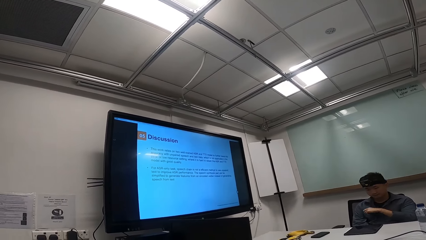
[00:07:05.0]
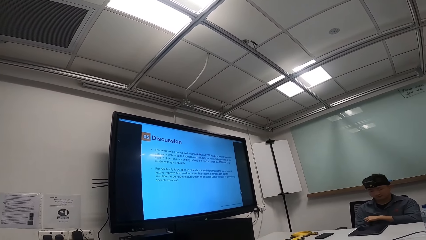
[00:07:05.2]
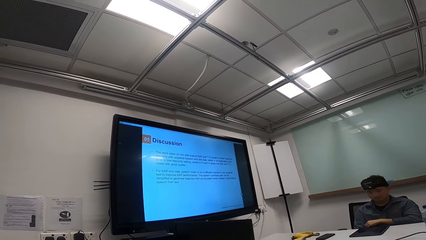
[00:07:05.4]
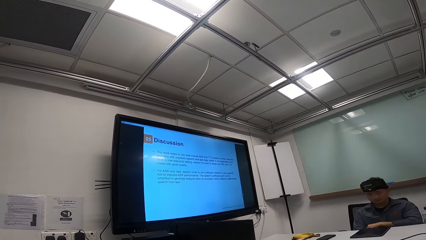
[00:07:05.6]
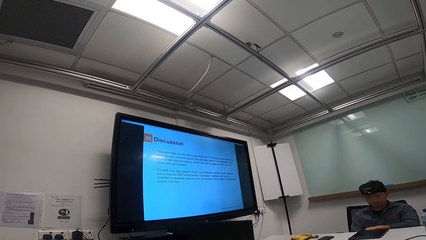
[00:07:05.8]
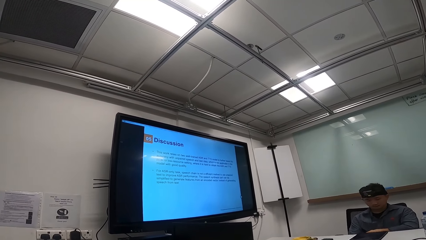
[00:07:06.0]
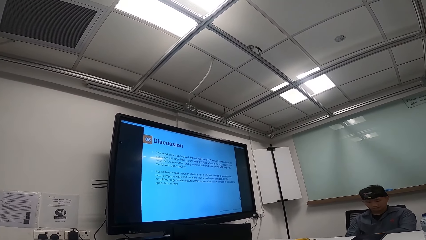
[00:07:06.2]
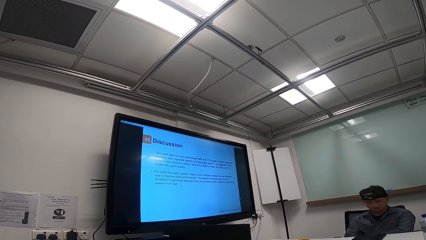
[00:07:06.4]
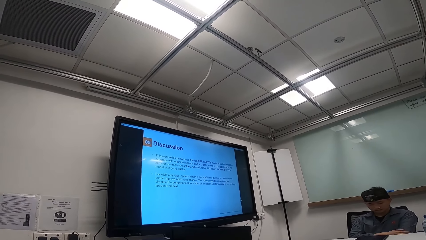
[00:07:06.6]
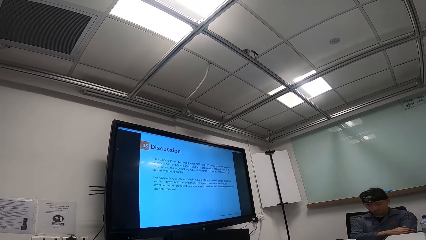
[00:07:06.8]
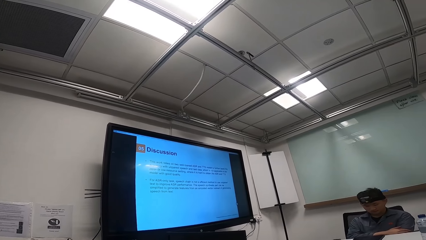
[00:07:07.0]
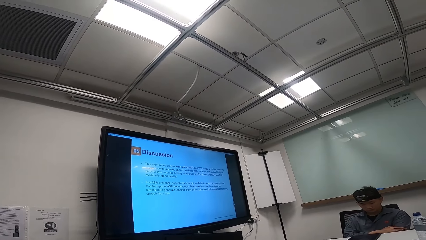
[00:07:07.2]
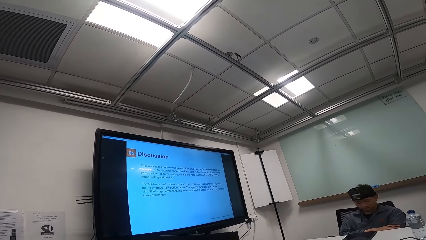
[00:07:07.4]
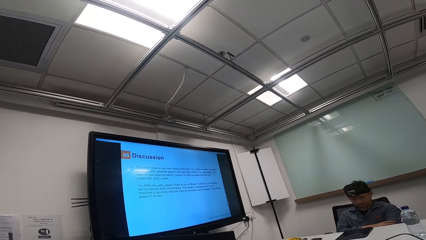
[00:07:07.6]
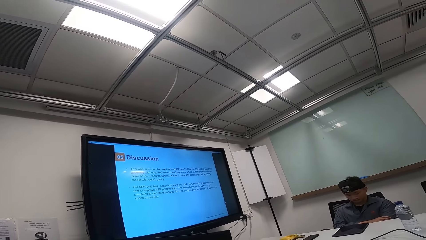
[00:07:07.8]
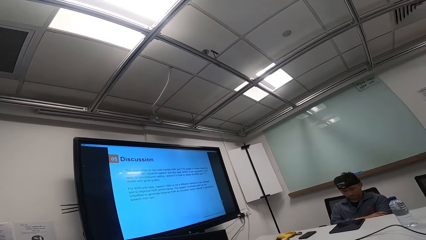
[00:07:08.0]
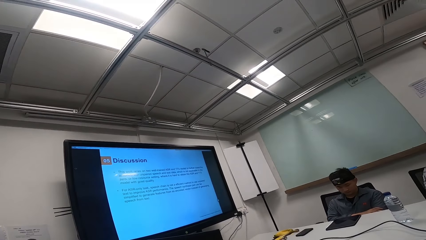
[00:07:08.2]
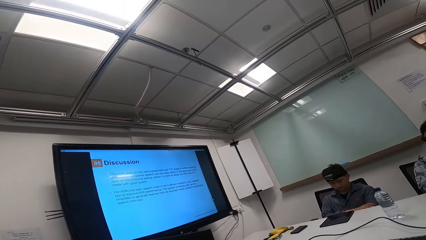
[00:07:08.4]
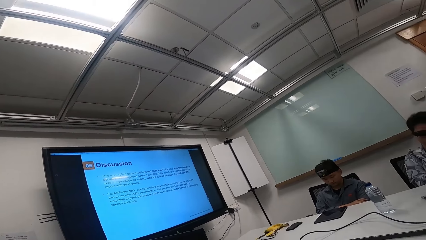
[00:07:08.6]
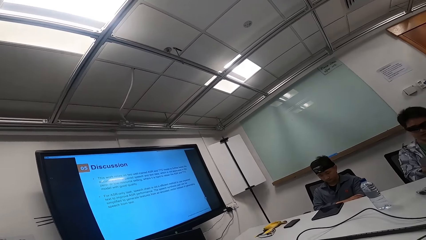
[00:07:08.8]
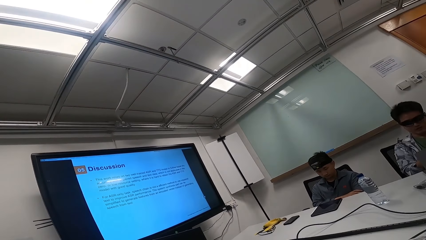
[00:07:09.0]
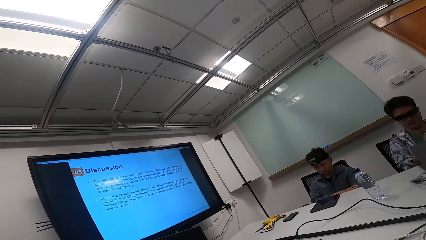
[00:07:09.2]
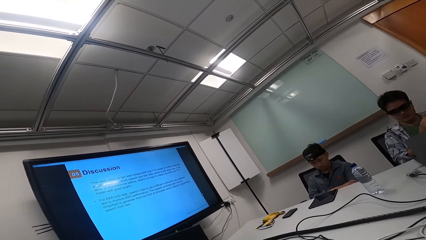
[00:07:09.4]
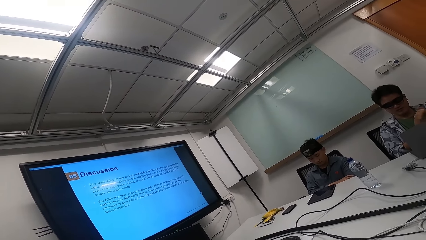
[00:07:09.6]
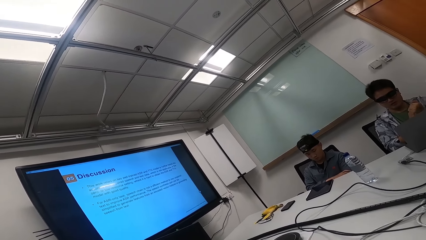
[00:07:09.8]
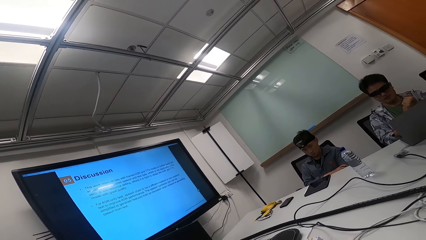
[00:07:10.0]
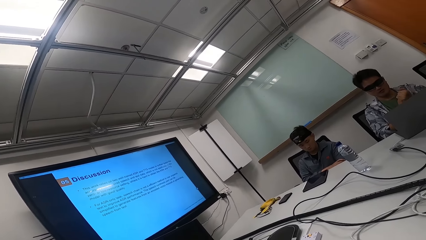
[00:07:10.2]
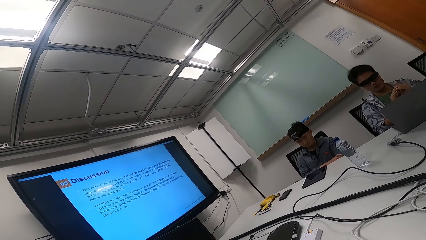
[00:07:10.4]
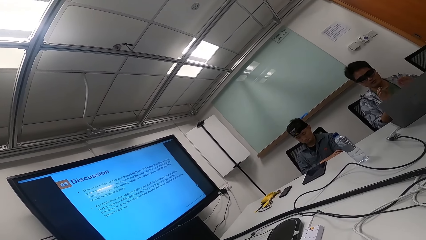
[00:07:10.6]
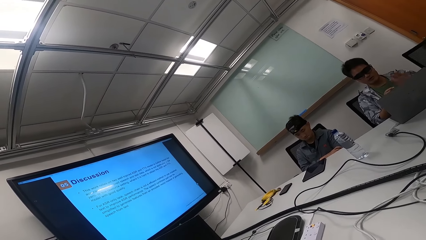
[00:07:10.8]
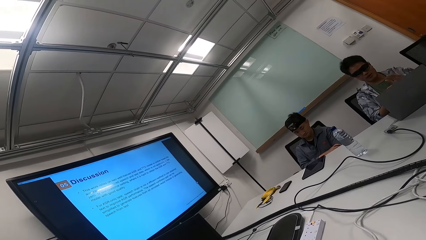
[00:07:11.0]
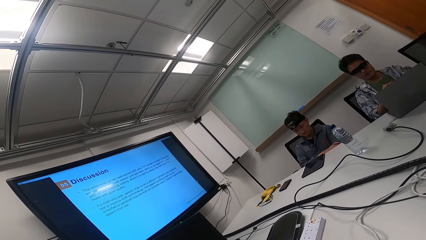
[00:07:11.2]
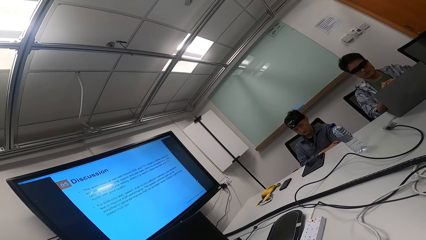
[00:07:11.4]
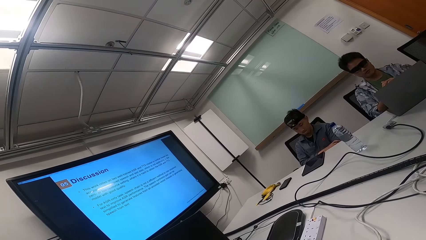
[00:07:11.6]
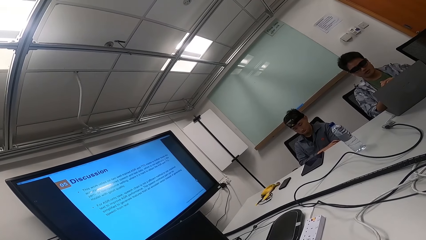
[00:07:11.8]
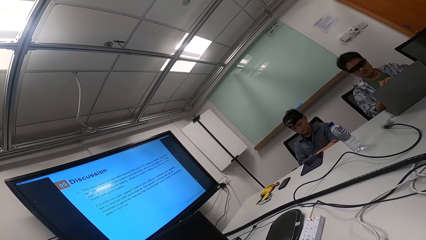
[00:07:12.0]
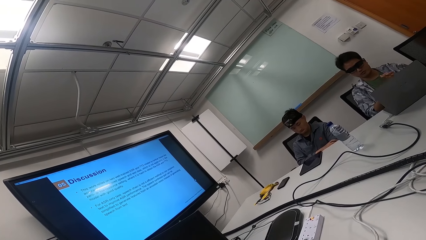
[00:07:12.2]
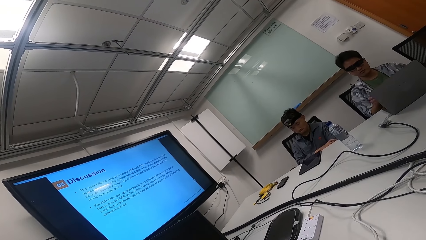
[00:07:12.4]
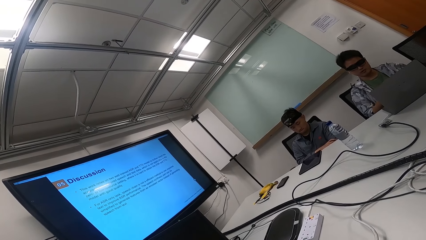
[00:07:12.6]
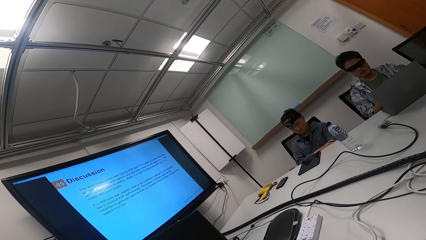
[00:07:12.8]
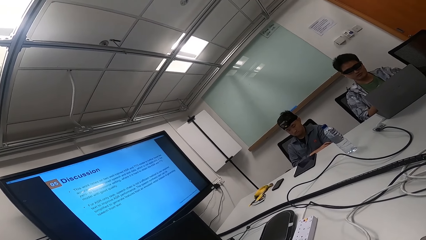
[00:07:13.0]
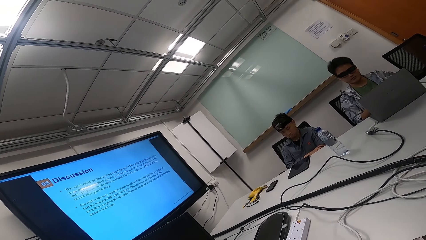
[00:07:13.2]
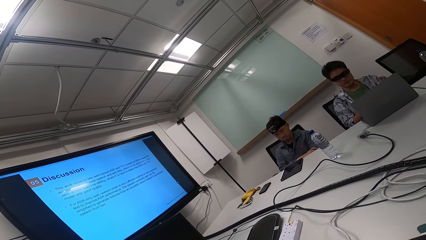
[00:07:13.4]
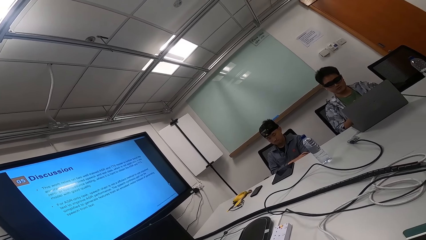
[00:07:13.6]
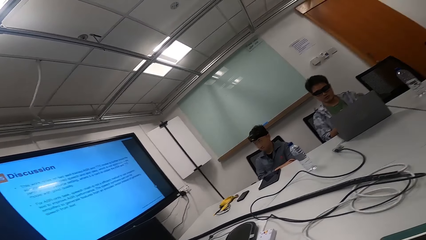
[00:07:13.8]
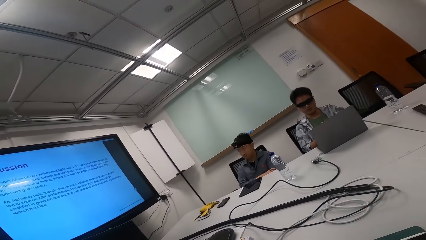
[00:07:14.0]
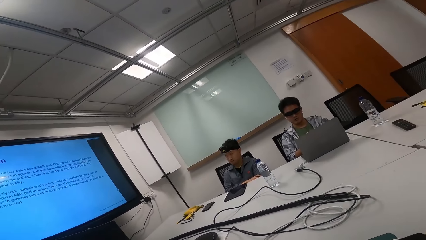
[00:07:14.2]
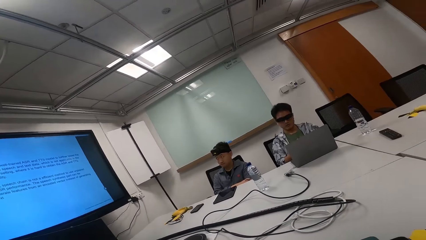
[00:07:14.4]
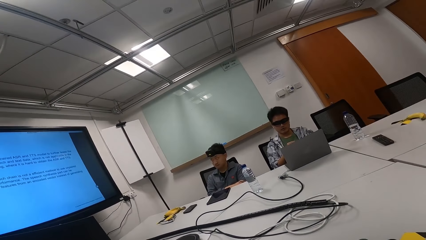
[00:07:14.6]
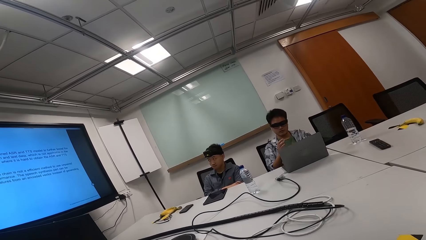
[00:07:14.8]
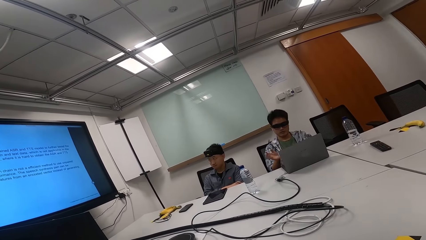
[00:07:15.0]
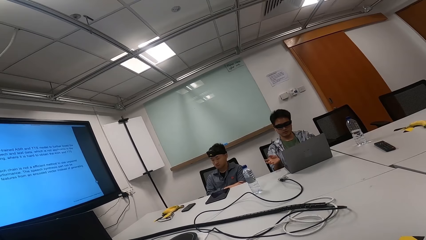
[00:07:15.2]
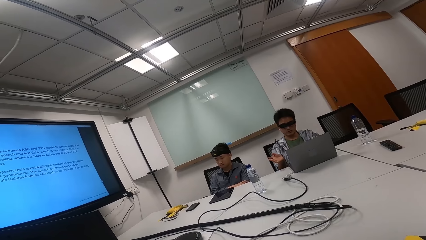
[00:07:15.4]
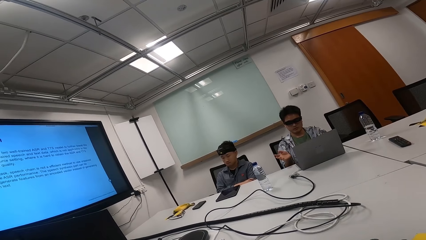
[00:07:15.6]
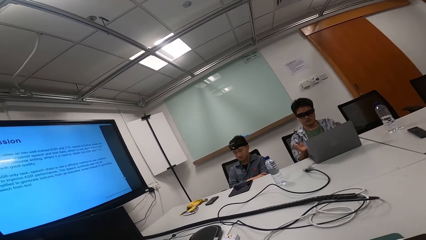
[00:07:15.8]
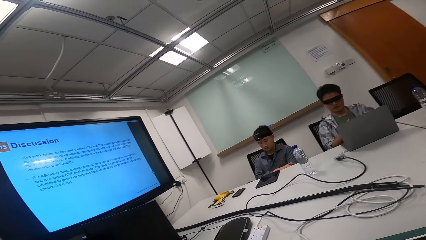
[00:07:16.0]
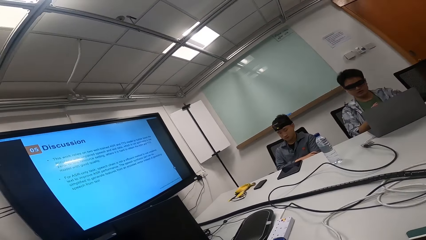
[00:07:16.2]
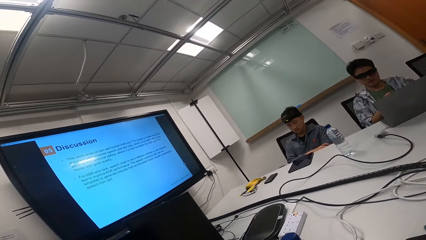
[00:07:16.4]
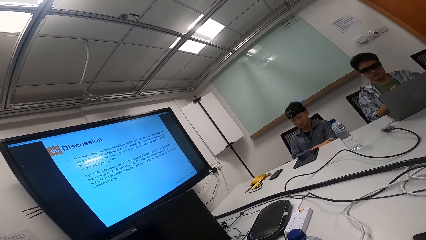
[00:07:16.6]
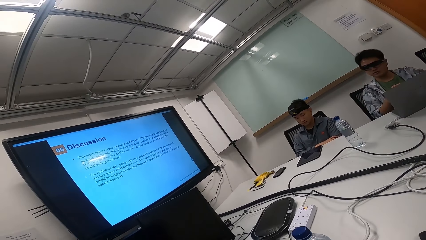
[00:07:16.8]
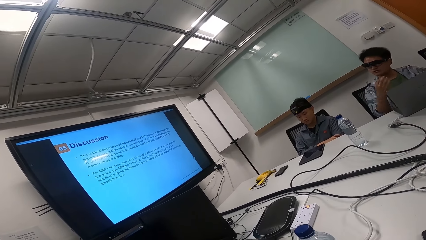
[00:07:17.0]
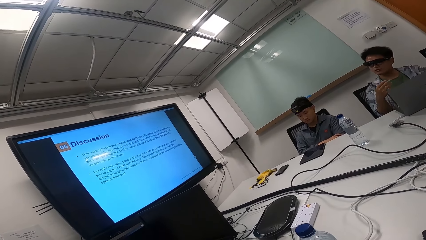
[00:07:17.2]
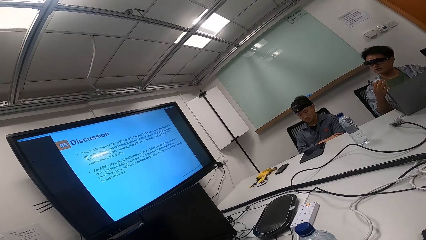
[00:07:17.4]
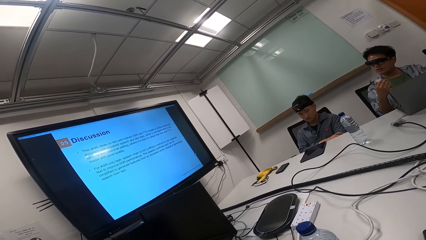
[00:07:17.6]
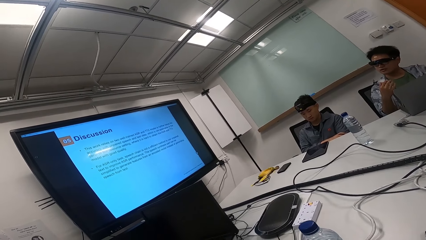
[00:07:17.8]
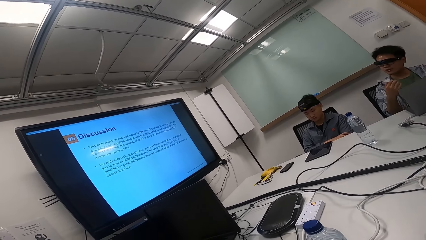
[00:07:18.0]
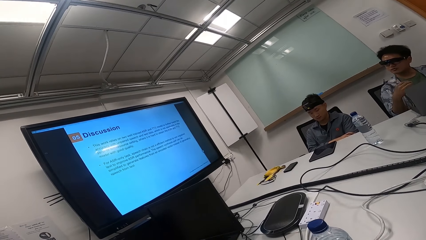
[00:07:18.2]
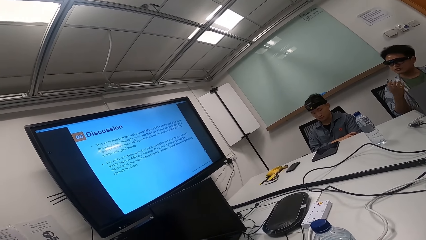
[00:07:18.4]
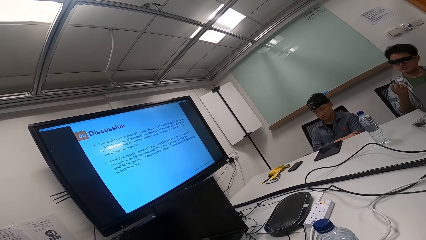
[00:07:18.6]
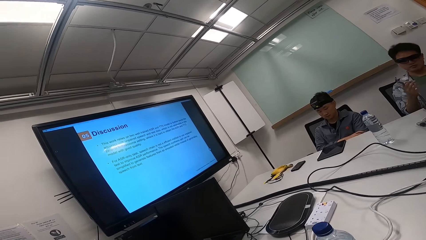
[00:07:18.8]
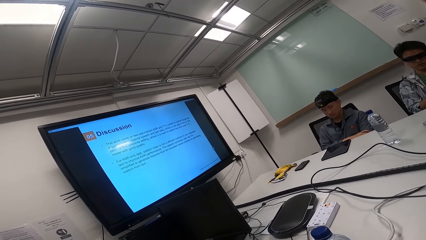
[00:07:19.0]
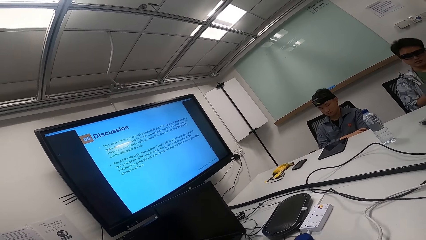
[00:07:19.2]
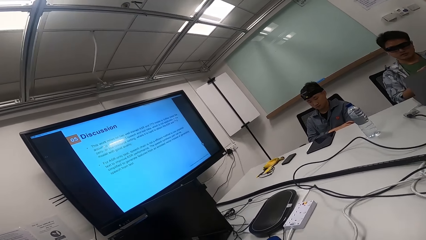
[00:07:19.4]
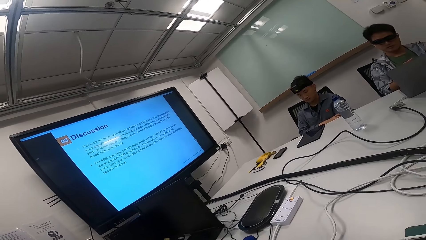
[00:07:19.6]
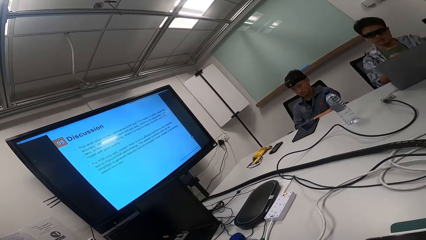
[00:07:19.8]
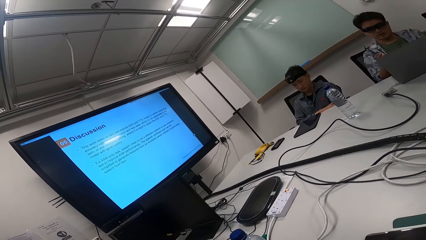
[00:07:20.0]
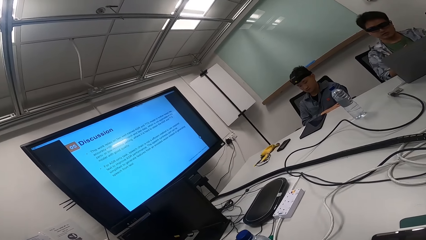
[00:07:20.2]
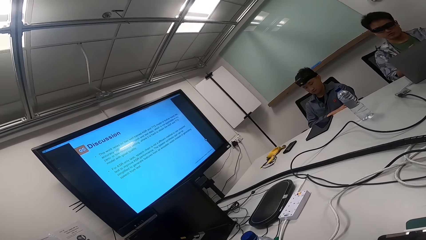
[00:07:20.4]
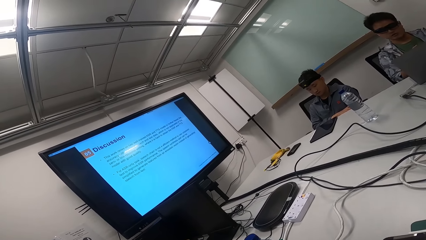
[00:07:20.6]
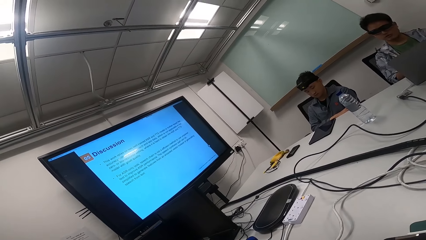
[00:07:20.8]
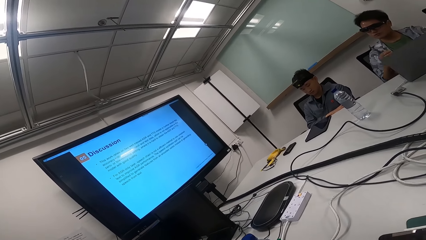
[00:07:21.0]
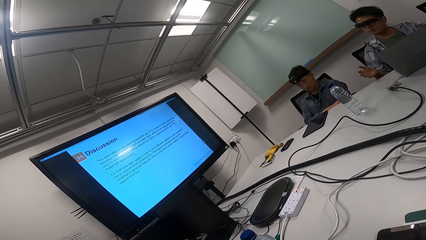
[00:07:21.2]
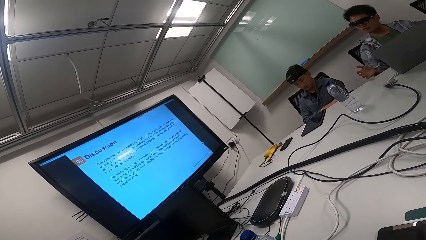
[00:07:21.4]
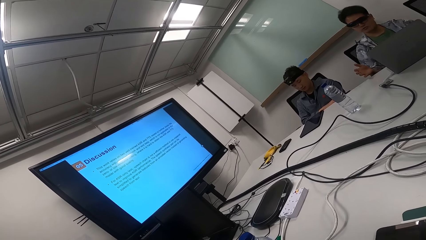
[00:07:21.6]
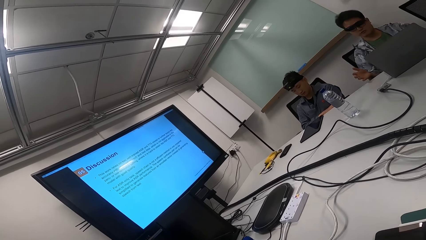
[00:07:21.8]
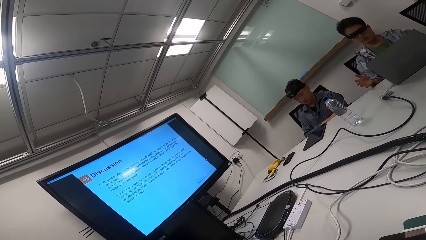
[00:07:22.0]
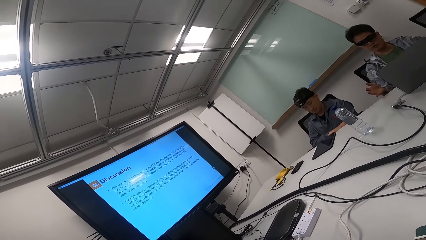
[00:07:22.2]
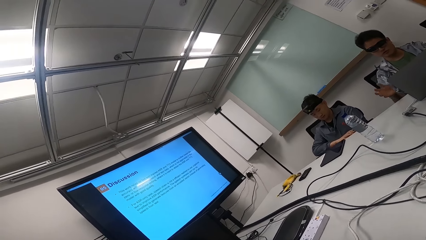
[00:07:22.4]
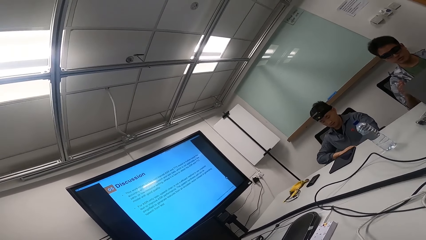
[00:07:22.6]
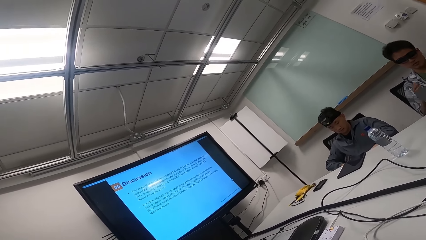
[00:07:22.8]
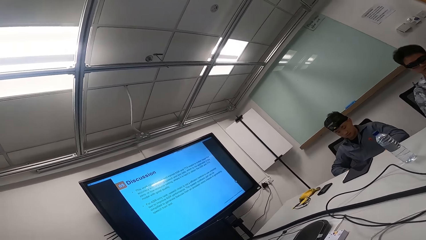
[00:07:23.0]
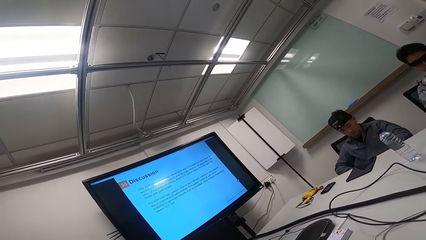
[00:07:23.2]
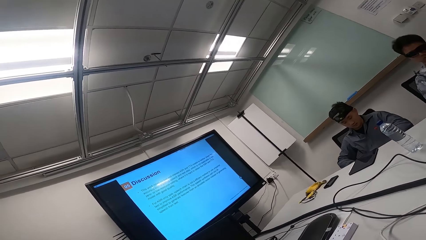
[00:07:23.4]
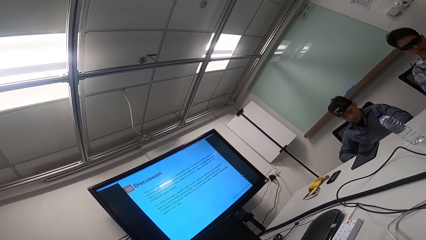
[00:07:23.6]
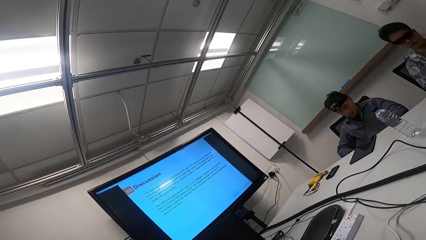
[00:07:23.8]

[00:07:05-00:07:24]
A man talks to two people and the camera wearer. A person folds both hands. The camera wearer observes the man. The man talks to two people and the camera wearer. Another person gestures with both hands. The other person gestures with the right hand. The camera wearer stares at the screen. The man talks to two people and the camera wearer. The other person gestures with the right hand.
